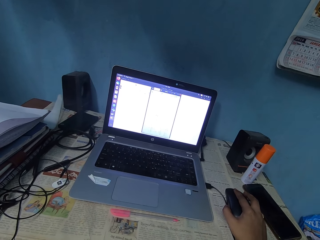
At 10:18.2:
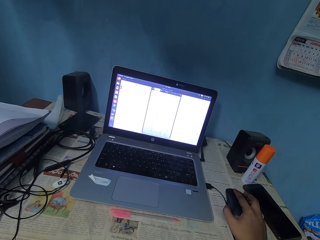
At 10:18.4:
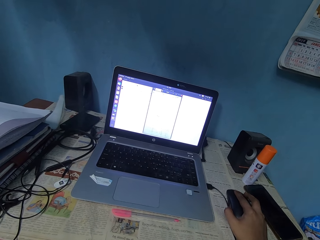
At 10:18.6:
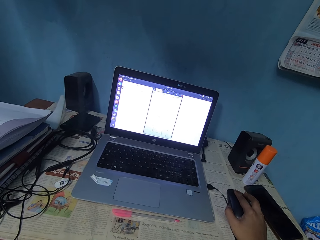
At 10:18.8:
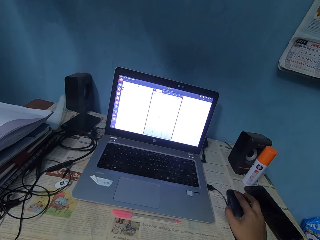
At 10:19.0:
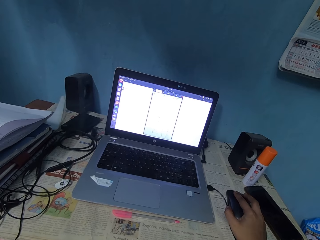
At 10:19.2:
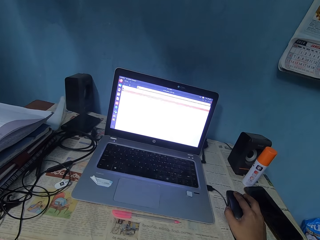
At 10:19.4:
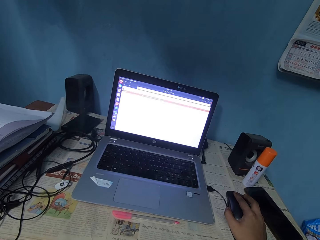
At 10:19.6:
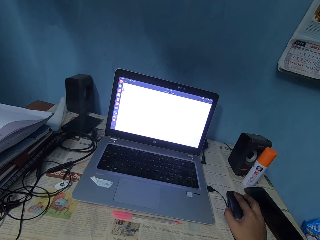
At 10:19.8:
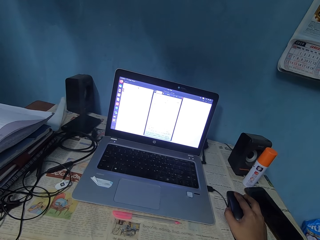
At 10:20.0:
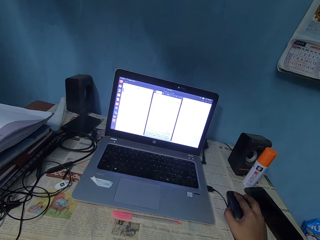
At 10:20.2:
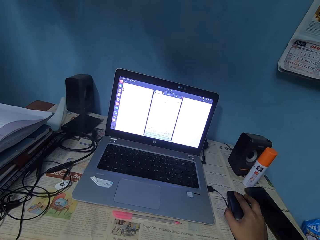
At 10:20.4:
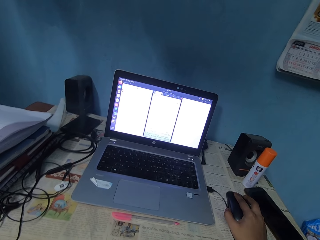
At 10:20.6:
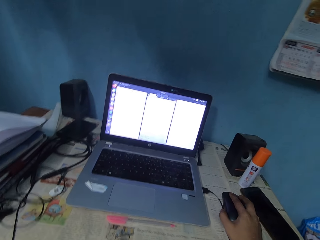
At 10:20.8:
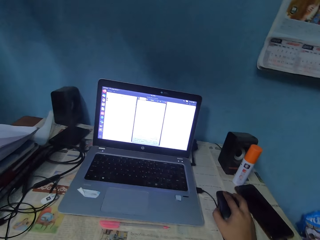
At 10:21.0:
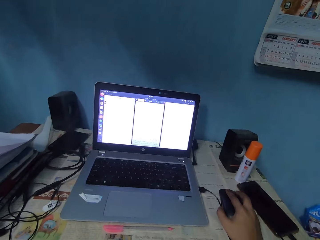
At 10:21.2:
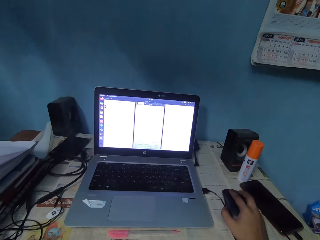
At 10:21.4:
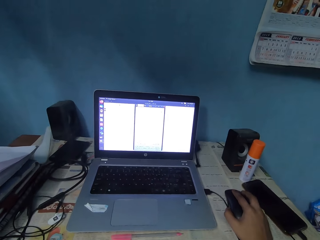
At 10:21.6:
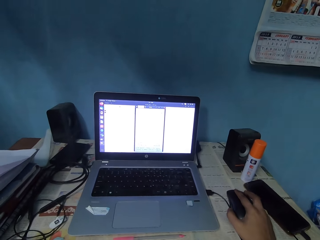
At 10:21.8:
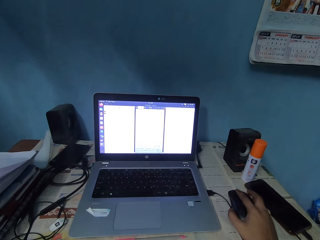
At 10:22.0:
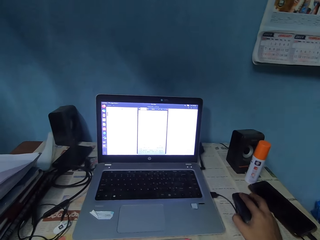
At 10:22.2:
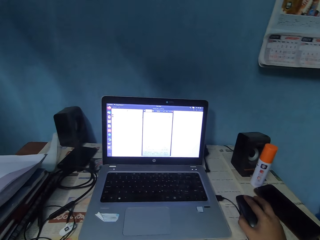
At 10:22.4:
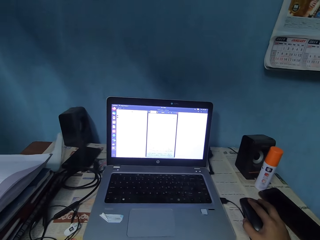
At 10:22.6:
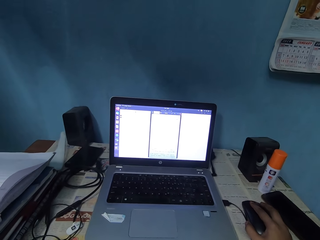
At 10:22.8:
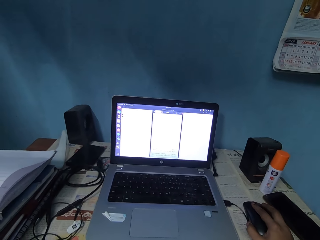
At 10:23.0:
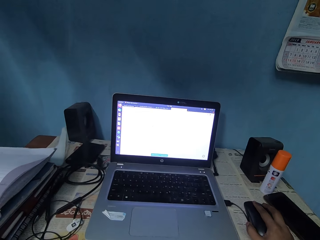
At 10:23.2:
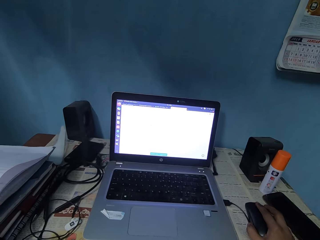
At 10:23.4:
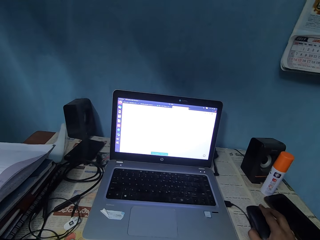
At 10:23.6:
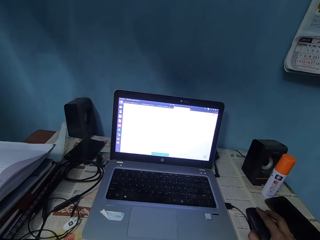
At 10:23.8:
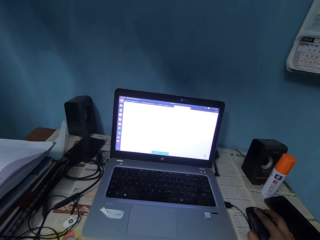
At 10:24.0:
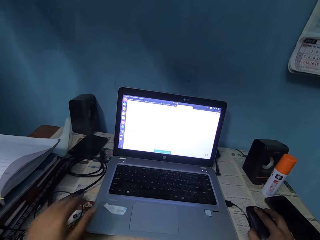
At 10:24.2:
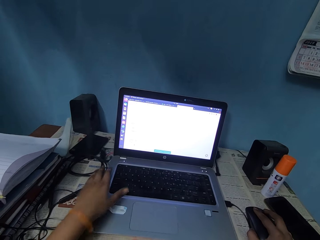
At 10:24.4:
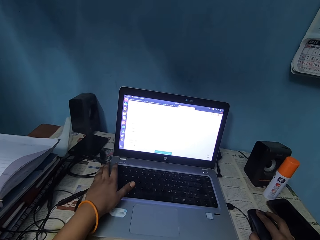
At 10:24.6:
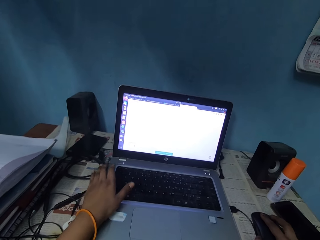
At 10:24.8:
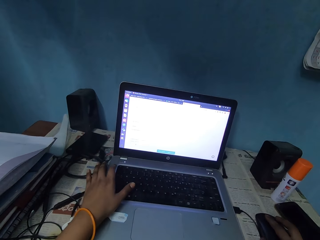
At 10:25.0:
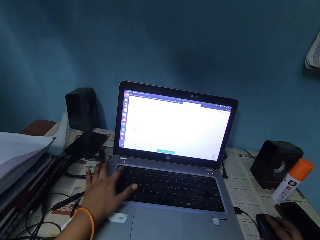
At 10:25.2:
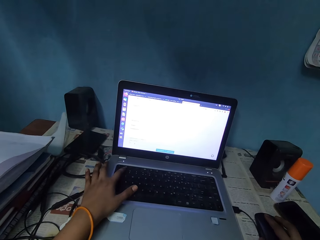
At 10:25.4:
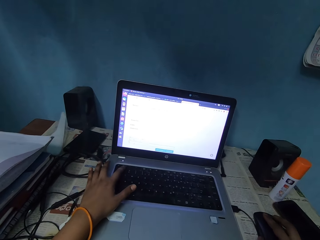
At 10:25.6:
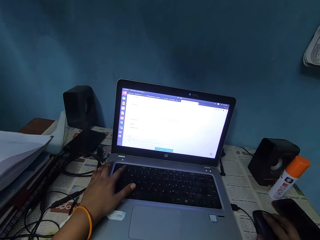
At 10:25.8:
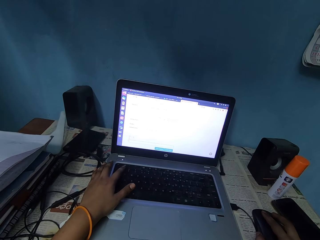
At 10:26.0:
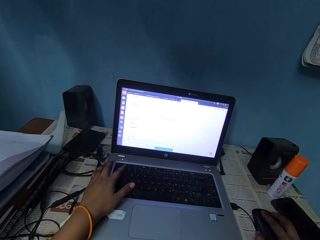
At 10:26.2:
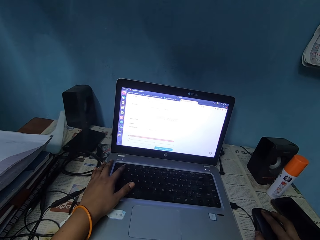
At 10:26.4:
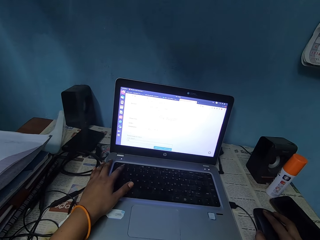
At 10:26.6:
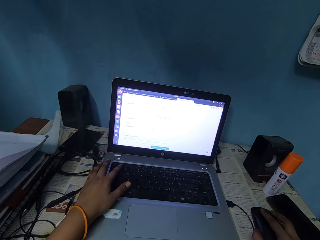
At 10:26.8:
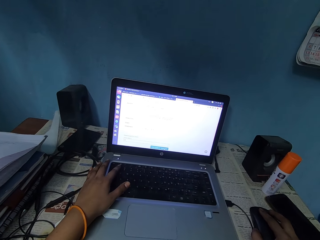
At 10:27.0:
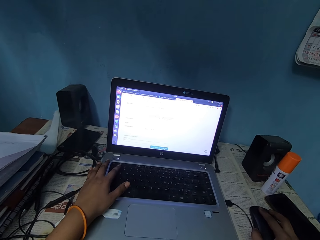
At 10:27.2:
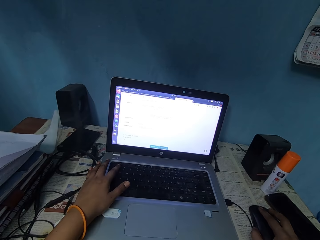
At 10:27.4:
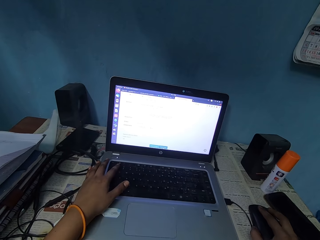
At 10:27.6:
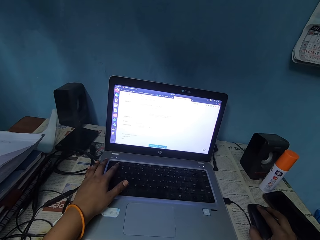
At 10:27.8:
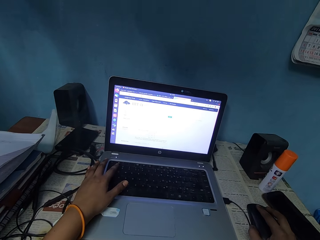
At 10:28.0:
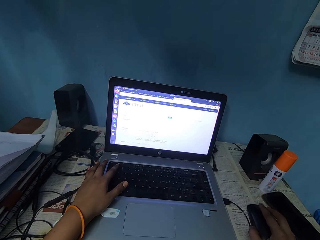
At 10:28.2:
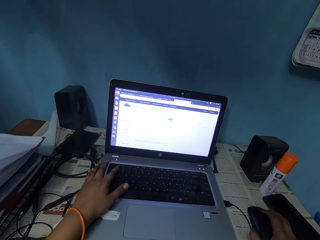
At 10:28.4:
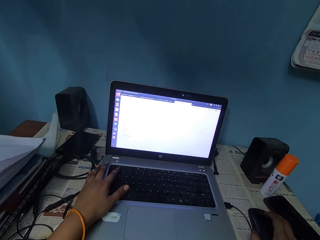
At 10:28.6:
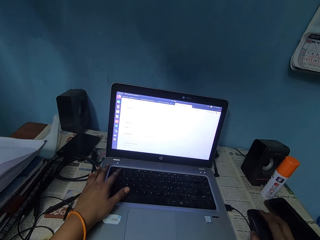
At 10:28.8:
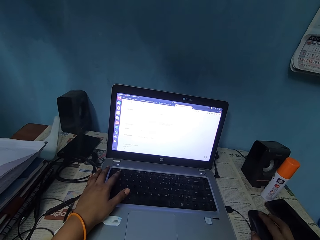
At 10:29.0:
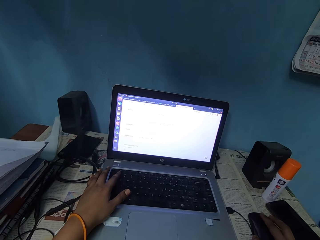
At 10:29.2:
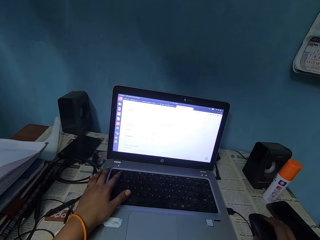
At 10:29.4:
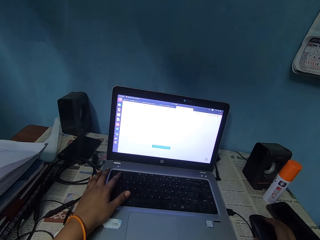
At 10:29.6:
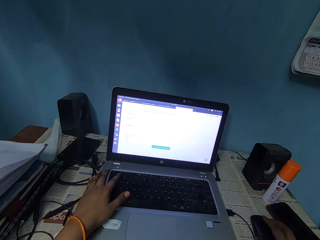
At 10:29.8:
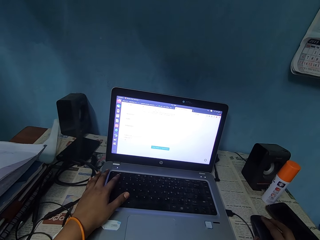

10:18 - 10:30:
The camera wearer keys the keyboard with his left hand. He scrolls the mouse pad with his right hand.

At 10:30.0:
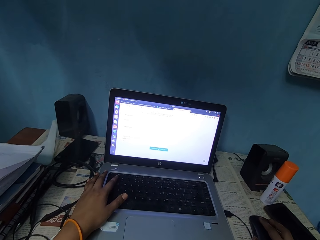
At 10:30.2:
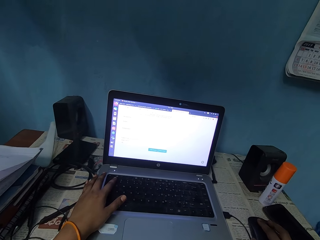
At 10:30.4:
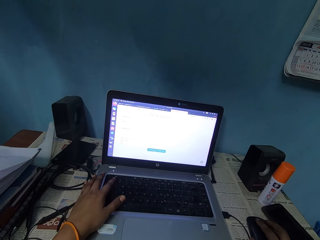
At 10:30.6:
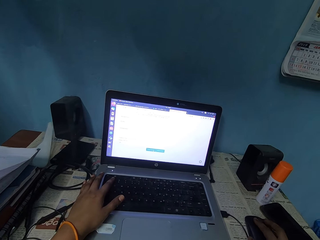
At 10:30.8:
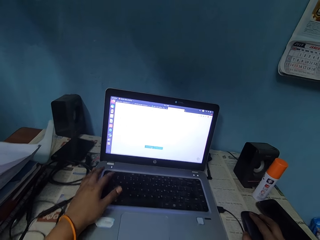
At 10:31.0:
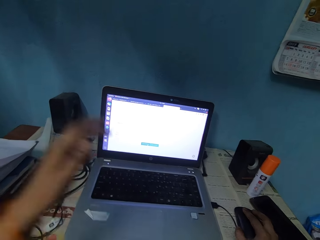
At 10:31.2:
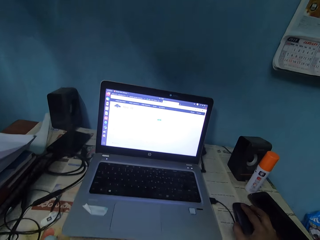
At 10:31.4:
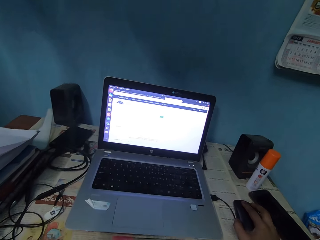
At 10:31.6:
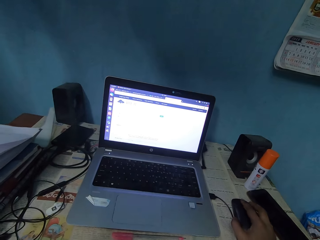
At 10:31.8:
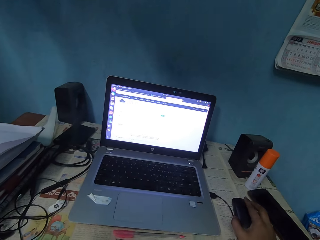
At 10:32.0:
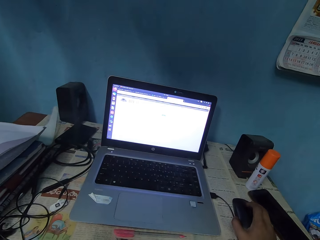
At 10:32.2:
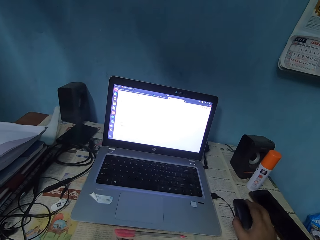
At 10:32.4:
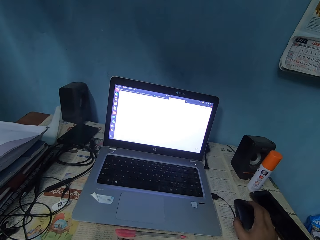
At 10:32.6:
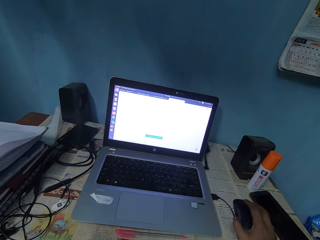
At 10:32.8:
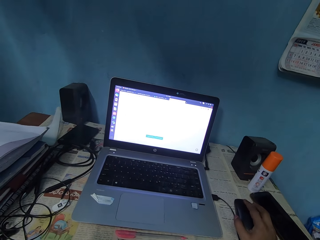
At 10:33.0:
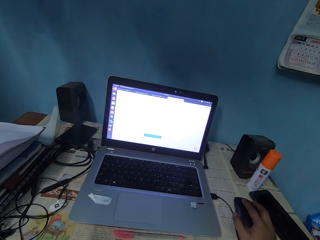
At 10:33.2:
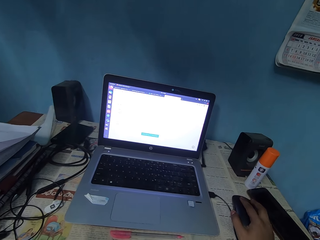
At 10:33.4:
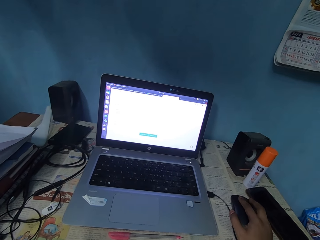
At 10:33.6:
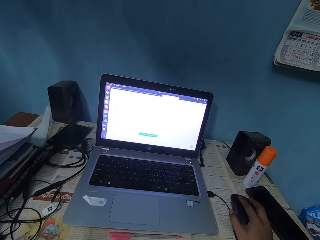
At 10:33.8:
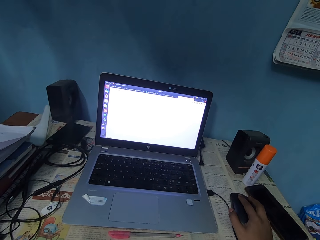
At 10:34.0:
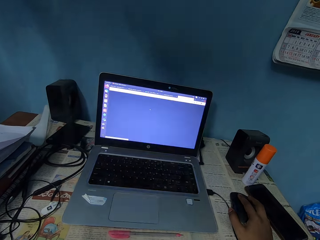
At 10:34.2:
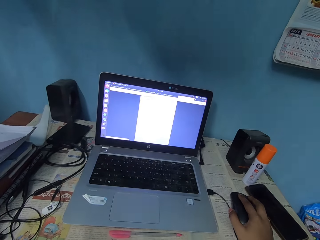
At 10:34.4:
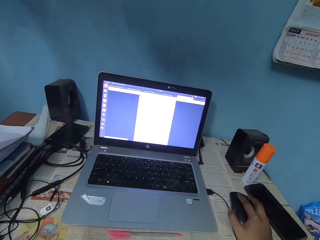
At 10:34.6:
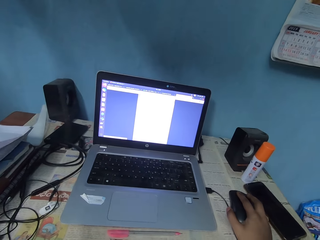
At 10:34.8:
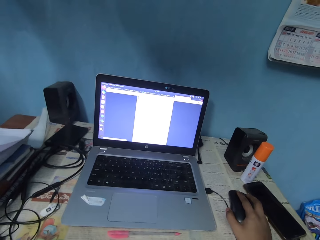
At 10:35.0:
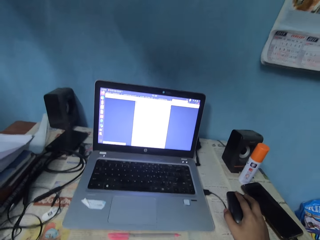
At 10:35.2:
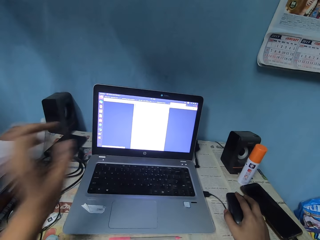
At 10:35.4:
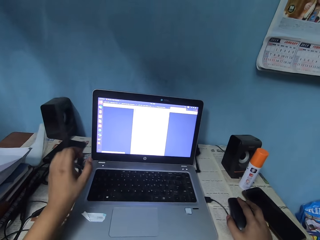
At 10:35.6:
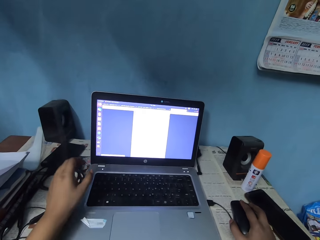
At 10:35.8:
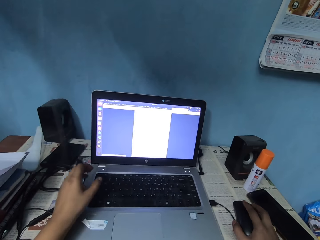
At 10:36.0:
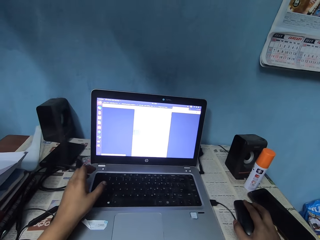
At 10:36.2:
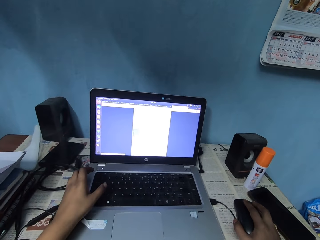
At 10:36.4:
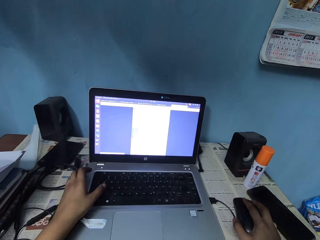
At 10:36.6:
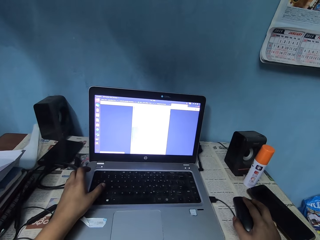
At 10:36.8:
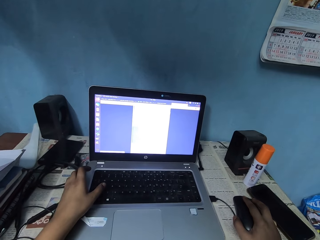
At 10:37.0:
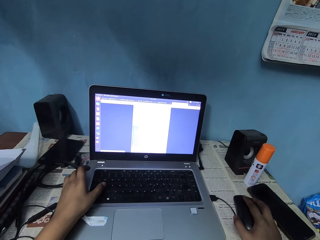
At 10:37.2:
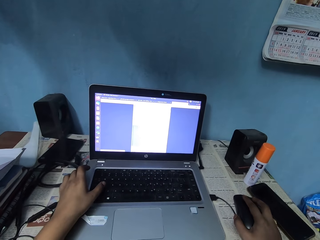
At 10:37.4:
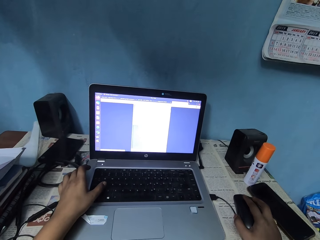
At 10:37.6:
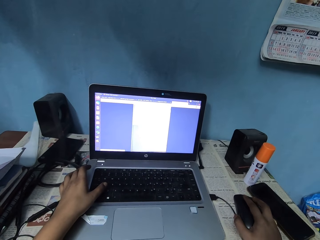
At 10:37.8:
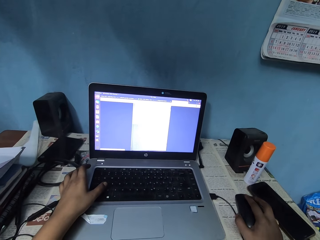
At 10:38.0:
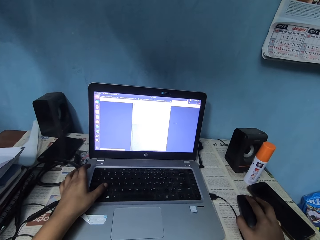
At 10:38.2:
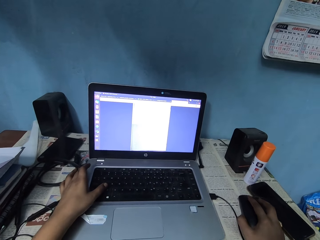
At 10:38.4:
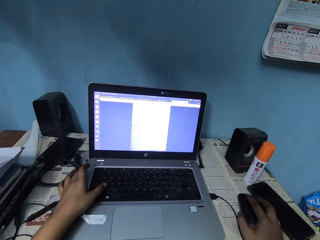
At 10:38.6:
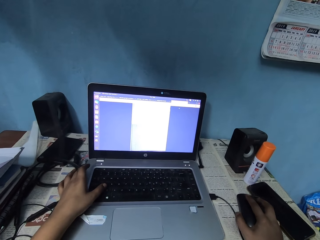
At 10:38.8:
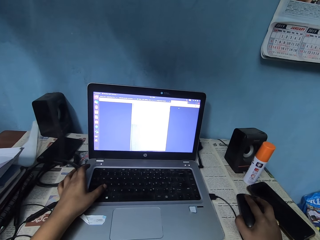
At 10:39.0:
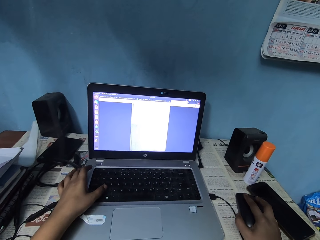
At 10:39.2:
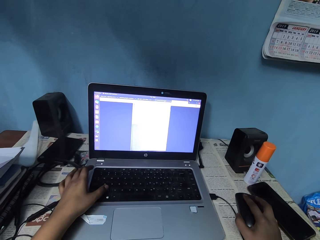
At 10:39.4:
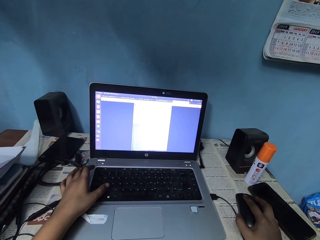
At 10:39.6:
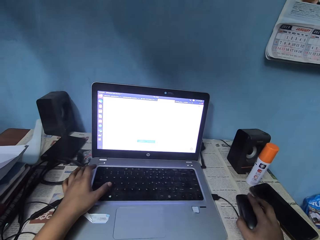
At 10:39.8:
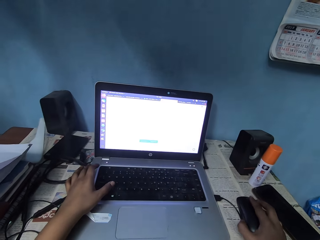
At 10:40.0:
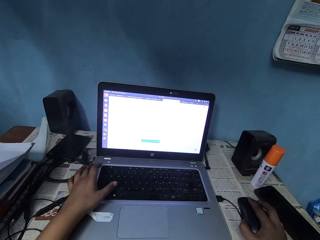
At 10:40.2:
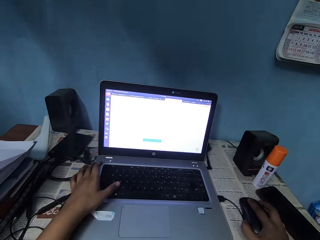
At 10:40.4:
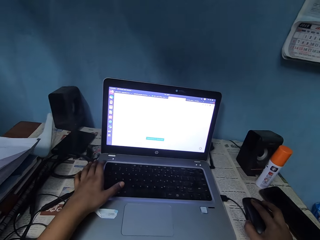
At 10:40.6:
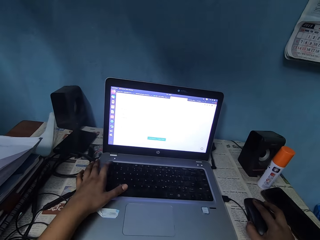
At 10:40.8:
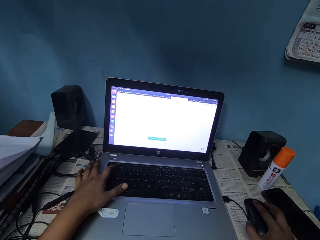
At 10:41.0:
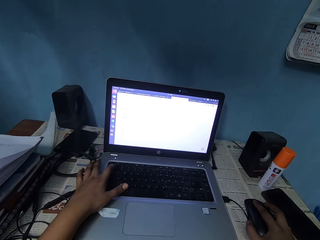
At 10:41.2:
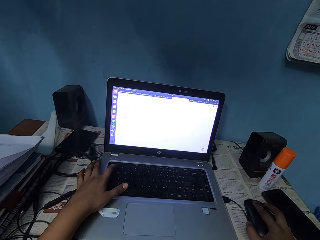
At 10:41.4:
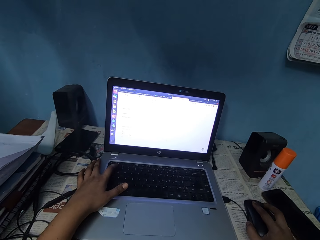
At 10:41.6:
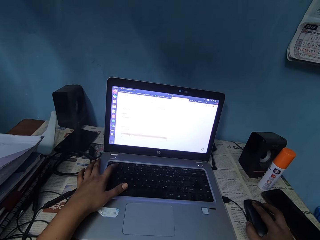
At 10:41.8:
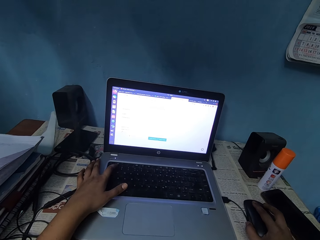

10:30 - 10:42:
The camera wearer raises his left hand. He keys the keyboard with his left hand. He scrolls the mouse pad with his right hand.
